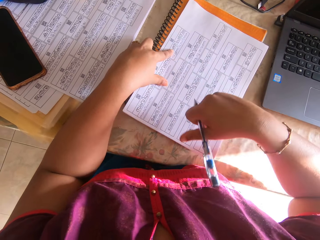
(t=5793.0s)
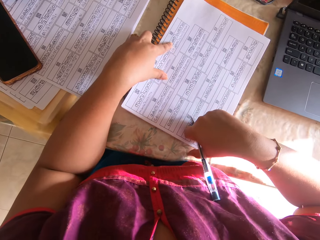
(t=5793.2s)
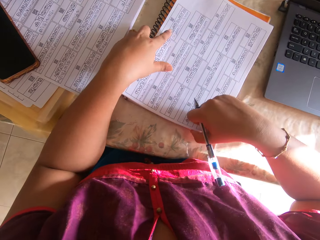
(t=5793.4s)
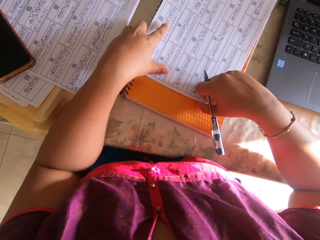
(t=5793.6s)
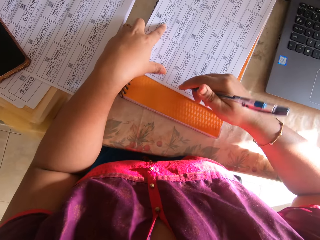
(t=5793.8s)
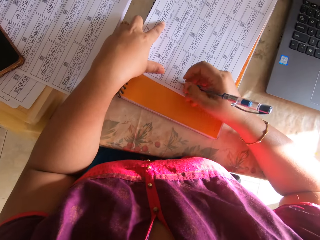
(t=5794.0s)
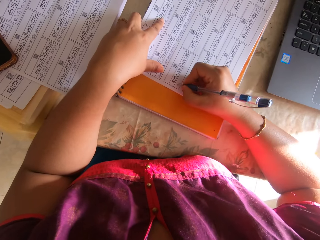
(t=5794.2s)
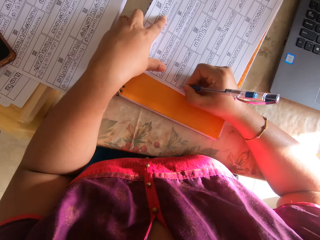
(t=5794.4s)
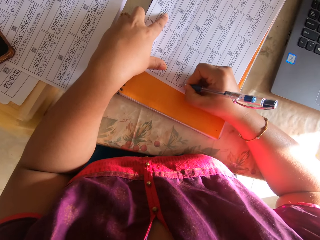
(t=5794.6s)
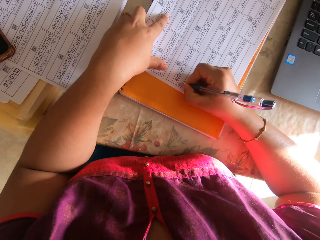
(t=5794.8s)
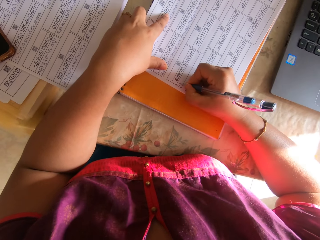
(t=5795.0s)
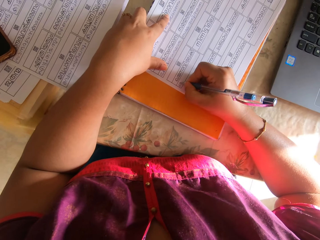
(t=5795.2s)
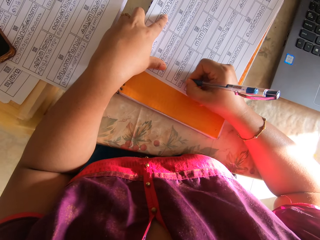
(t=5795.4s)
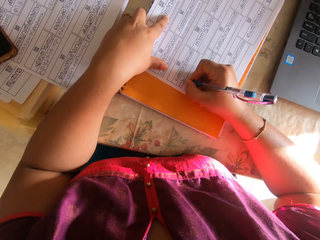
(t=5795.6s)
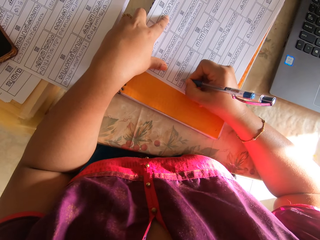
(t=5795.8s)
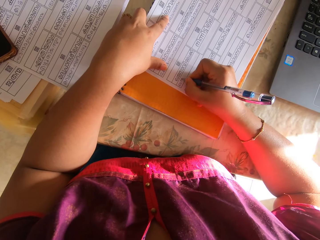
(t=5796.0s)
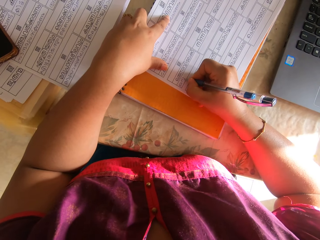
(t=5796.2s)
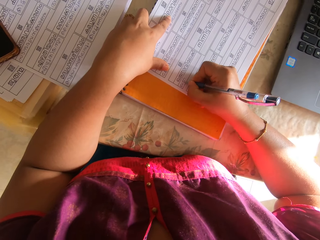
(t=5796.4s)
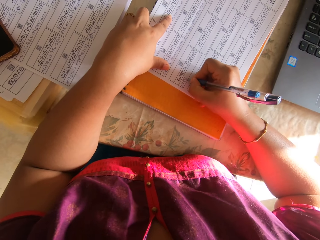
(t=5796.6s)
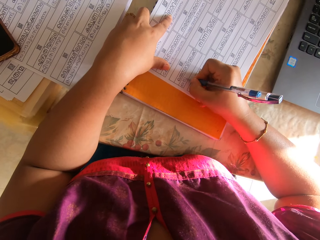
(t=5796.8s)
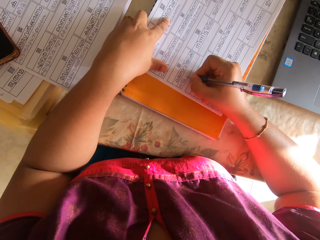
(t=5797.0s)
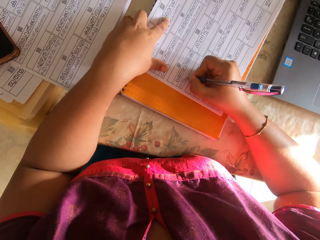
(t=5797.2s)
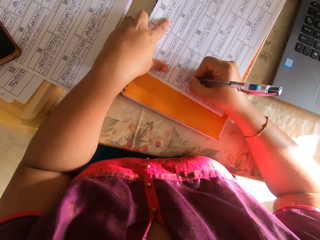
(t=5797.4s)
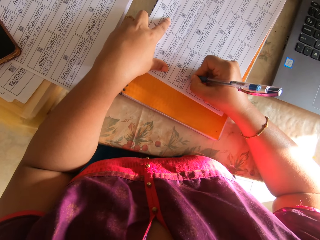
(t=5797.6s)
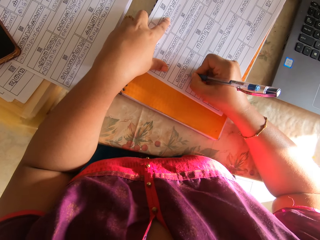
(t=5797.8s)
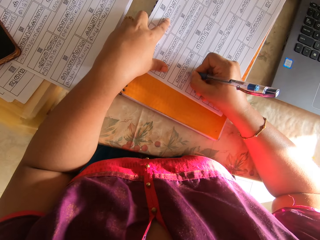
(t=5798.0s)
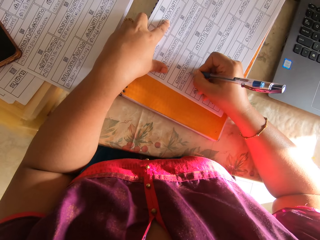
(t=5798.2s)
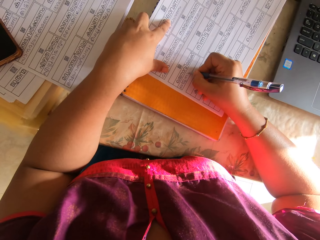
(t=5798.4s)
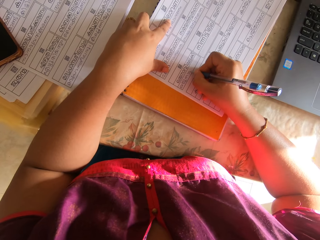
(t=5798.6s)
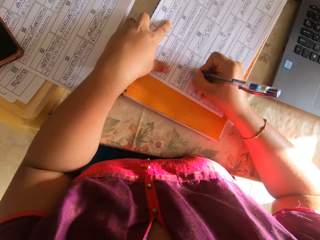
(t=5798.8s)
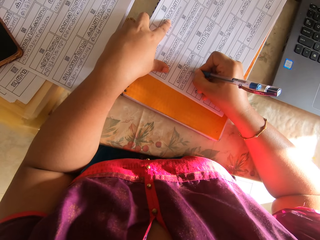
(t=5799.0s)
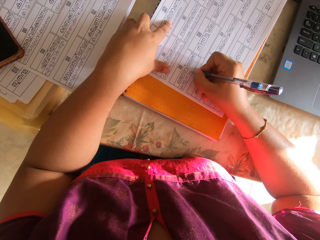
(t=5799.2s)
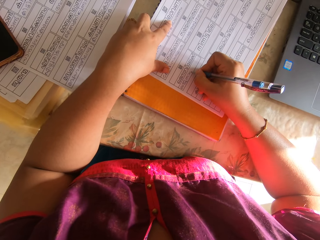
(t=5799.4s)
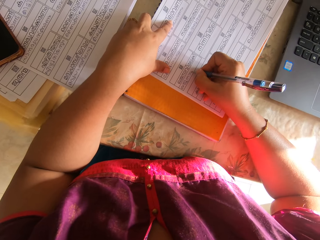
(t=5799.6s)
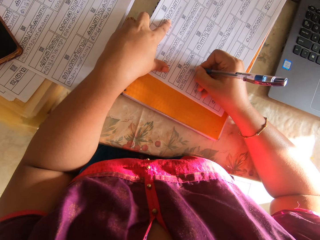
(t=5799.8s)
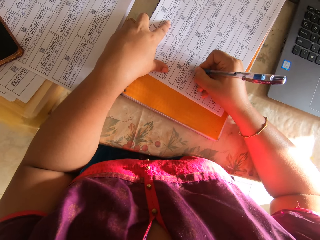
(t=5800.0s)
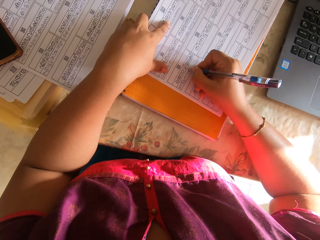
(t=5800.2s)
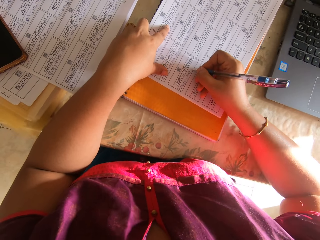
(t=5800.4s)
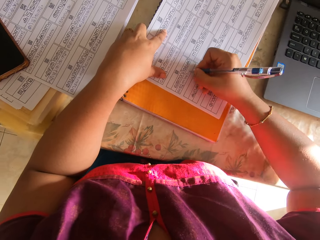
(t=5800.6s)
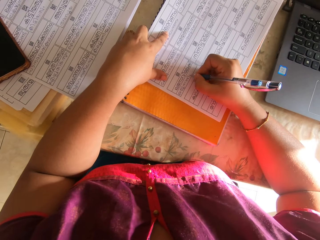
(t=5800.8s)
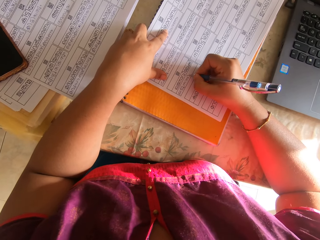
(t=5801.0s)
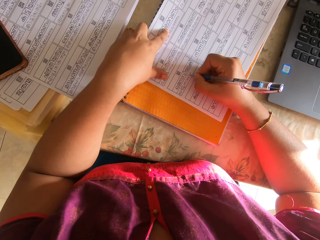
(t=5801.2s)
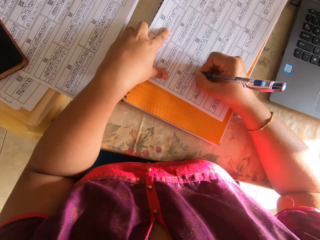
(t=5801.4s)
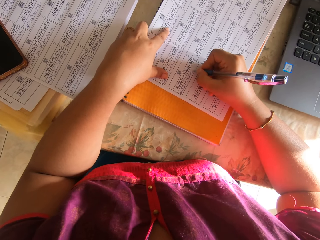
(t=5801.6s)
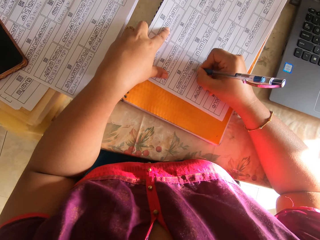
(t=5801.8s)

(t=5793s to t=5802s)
The camera wearer shifts the papers on the book with her right hand. She lifts her left hand from the papers. She holds the papers on the book with her left hand. She writes on the paper with the pen with her right hand.

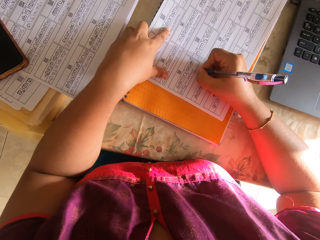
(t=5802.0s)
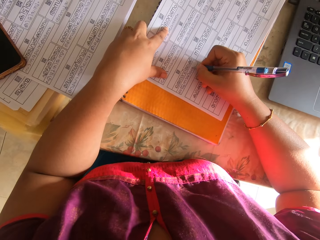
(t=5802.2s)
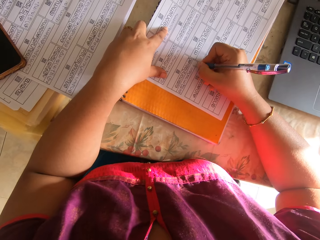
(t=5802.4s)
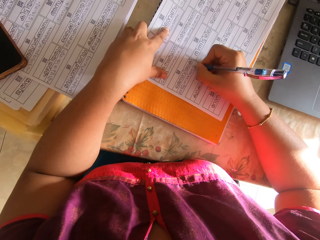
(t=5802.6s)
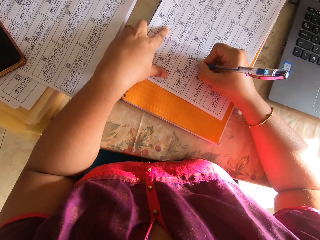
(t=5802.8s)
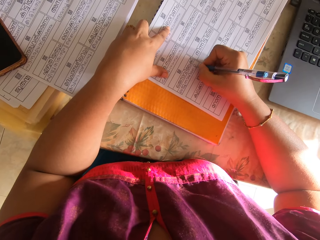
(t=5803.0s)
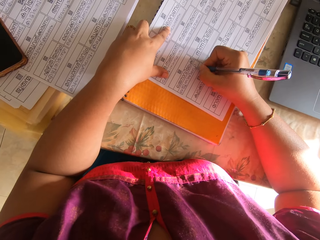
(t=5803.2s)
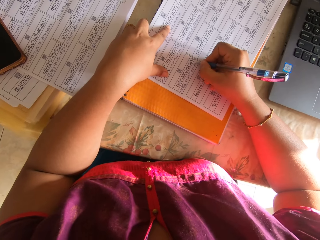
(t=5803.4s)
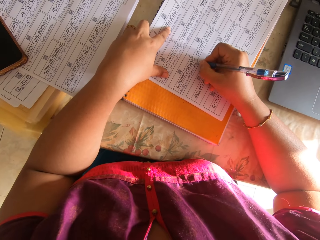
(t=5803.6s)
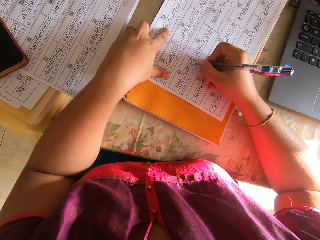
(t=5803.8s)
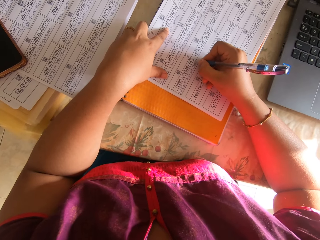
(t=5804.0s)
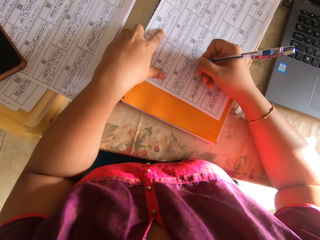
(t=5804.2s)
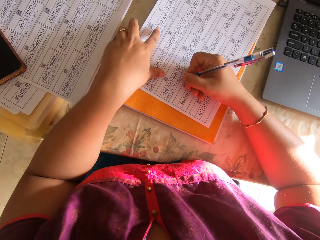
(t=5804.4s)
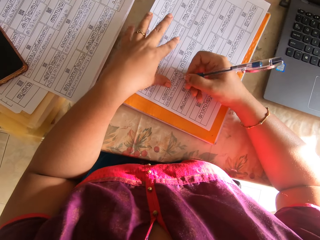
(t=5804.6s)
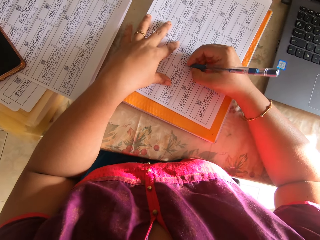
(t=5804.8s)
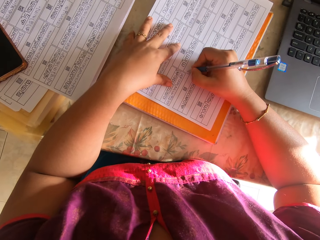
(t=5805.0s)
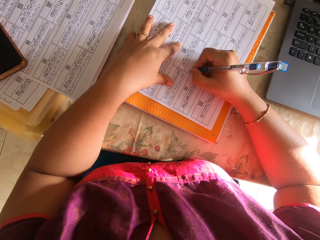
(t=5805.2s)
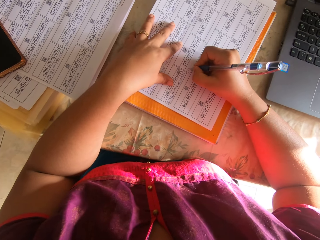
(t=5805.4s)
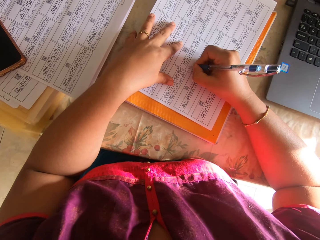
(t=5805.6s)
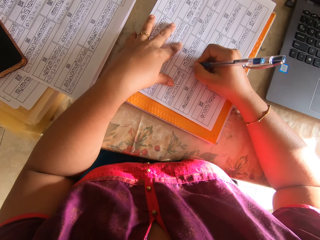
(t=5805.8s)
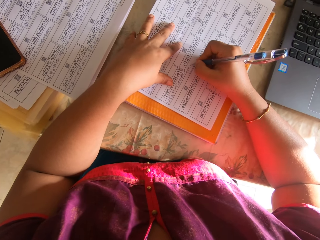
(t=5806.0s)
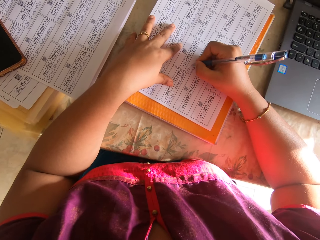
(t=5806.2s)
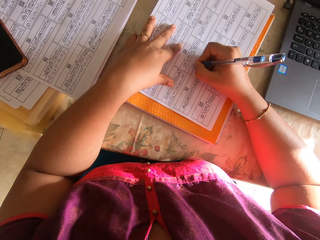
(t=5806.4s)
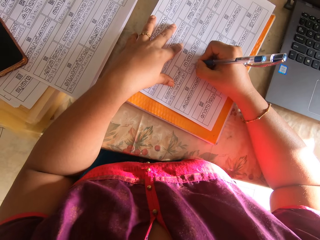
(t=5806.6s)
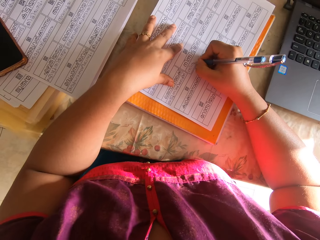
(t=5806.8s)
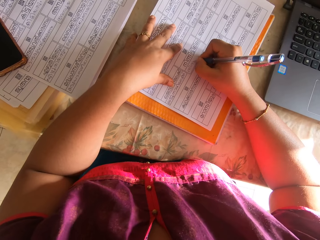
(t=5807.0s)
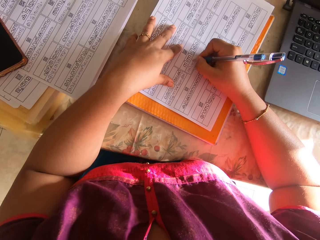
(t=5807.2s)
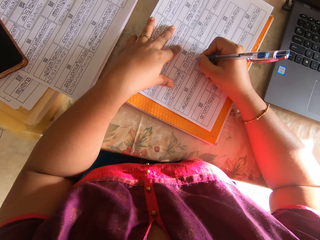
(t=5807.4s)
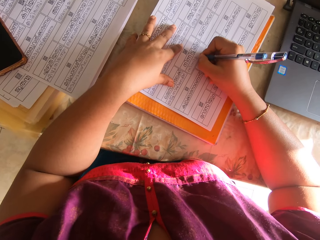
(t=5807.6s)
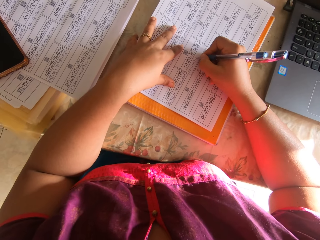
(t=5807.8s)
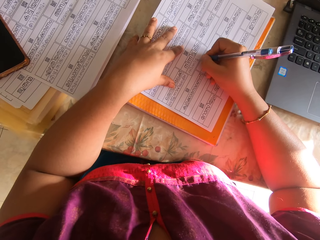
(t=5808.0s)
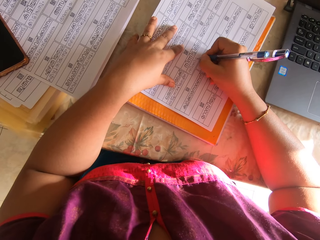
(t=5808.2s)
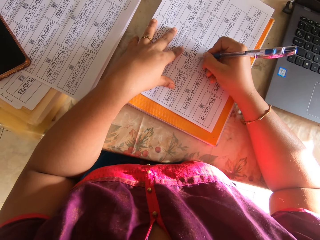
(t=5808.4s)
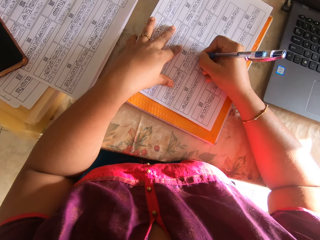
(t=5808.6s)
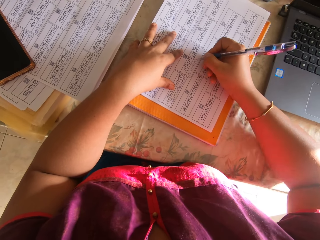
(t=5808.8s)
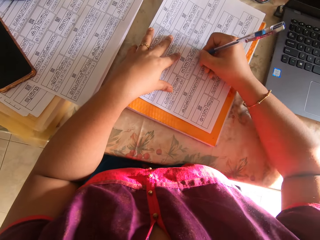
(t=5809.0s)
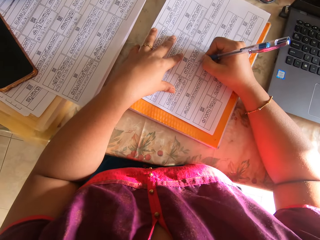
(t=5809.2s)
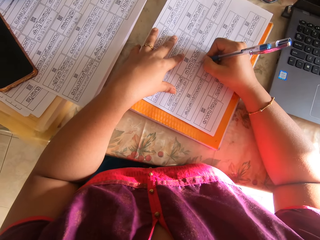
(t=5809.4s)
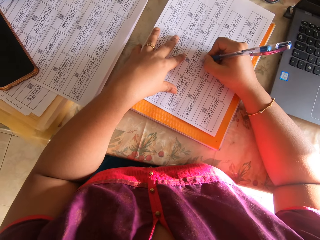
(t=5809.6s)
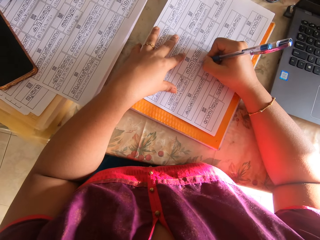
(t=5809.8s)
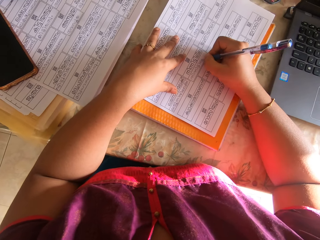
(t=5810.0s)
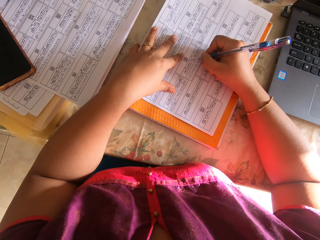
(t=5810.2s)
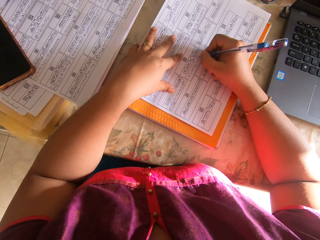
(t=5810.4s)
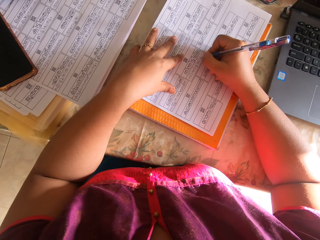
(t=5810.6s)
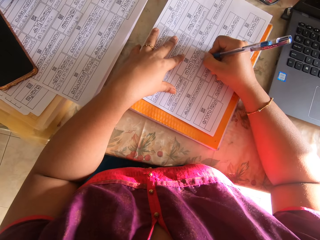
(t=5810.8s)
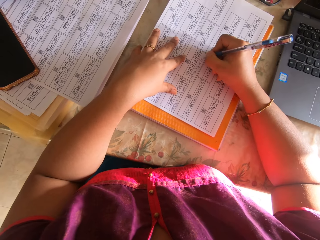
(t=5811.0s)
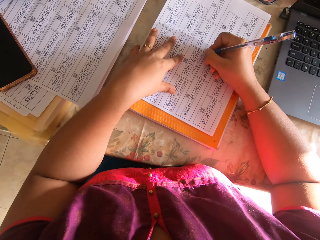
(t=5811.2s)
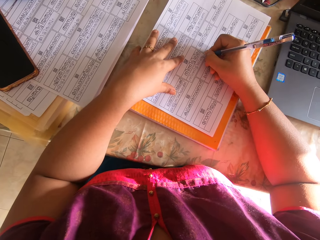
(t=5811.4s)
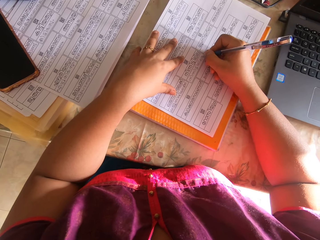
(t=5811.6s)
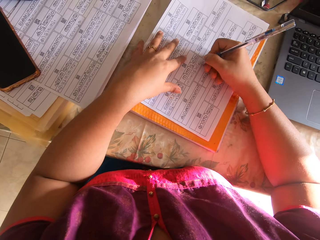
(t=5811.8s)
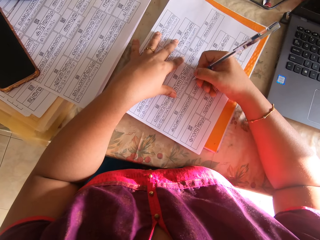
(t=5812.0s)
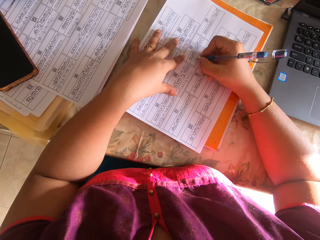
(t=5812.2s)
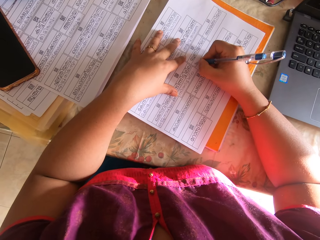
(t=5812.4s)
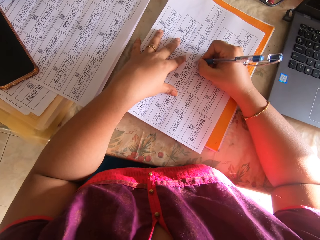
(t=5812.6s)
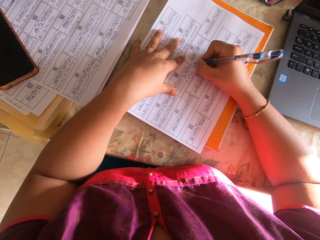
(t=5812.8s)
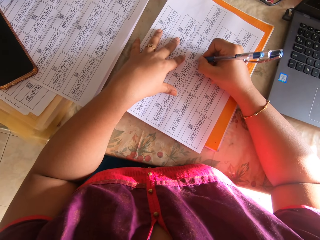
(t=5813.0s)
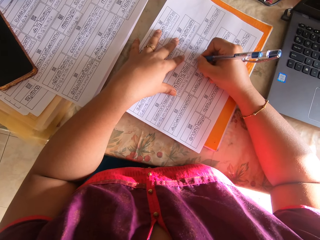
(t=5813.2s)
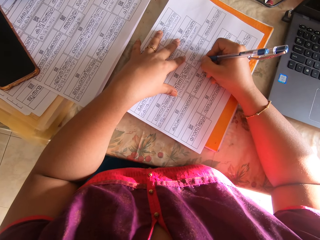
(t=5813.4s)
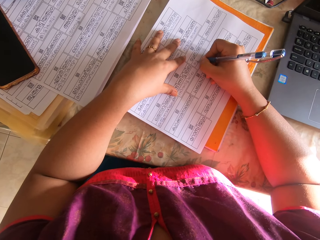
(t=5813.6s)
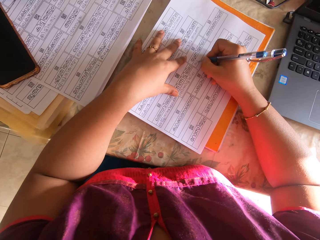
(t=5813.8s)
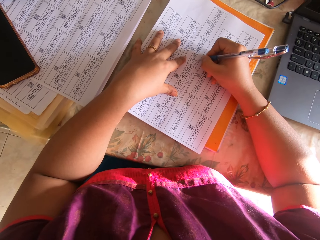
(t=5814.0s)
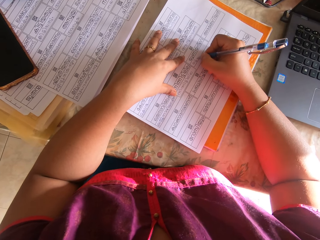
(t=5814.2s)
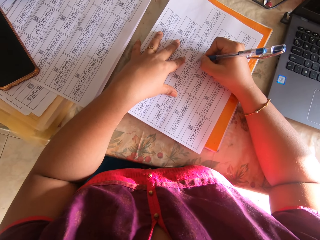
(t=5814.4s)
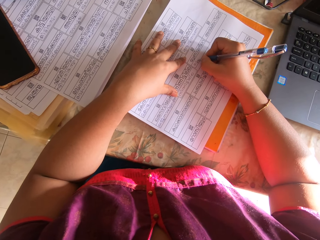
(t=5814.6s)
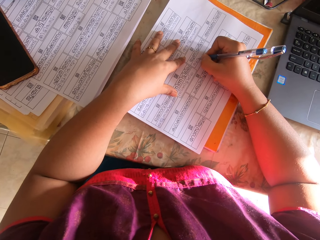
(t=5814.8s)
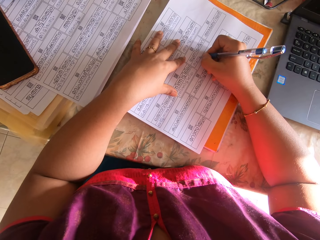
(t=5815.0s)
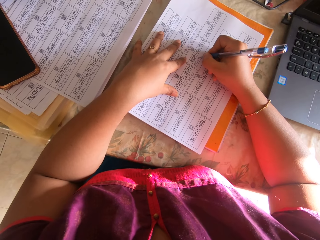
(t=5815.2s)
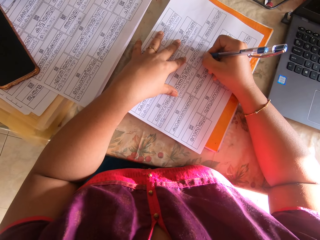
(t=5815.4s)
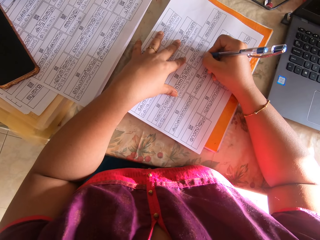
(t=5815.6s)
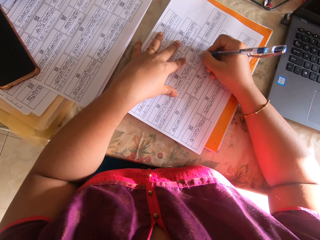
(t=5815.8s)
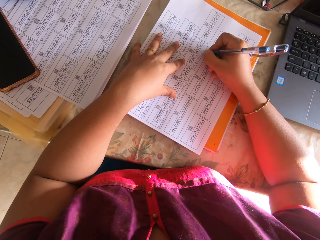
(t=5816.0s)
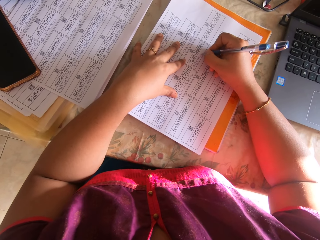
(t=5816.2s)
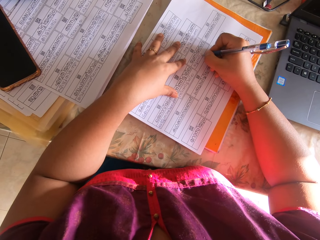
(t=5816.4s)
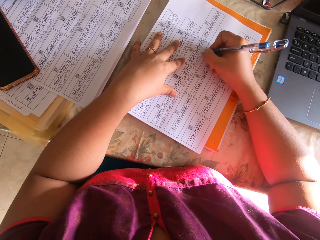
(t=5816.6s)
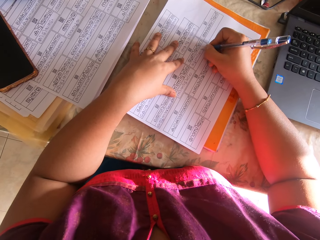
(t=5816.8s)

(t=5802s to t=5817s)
The camera wearer shifts the papers on the book with her right hand. She lifts her left hand from the papers. She holds the papers on the book with her left hand. She writes on the paper with the pen with her right hand. She lifts her left hand from the papers. She shifts the papers on the book with her right hand. She holds the papers on the book with her left hand. She writes on the paper with the pen with her right hand.
